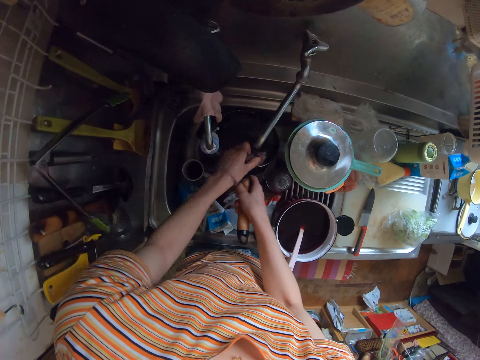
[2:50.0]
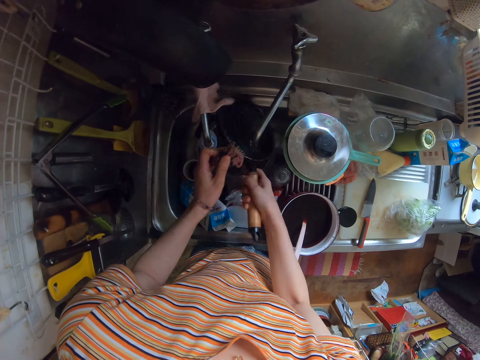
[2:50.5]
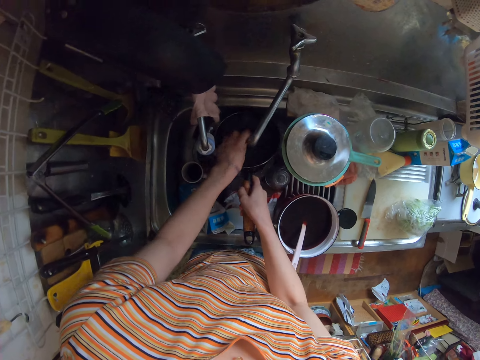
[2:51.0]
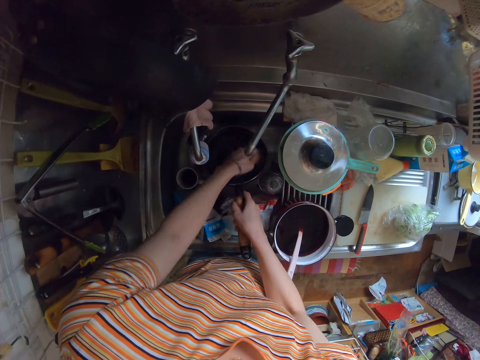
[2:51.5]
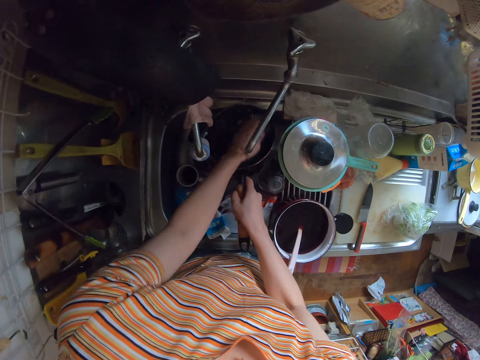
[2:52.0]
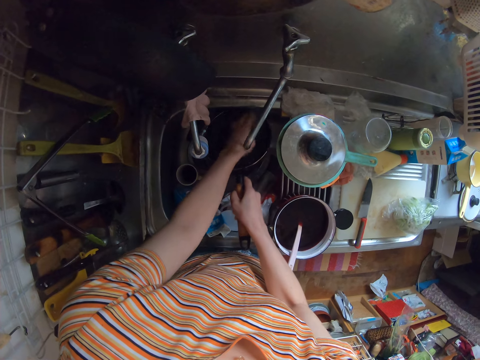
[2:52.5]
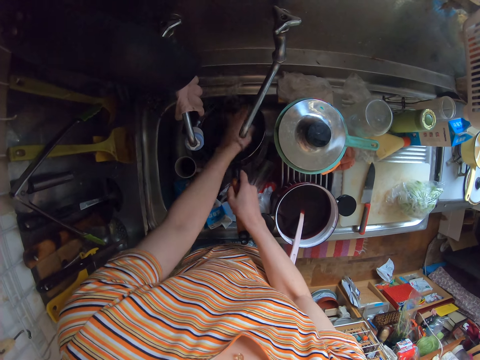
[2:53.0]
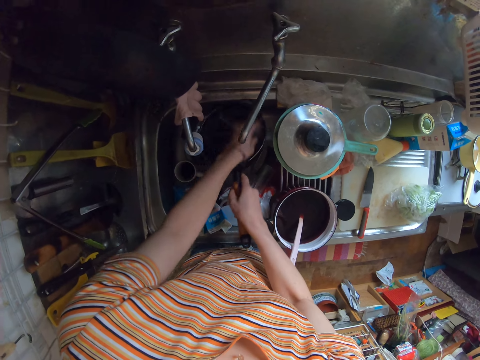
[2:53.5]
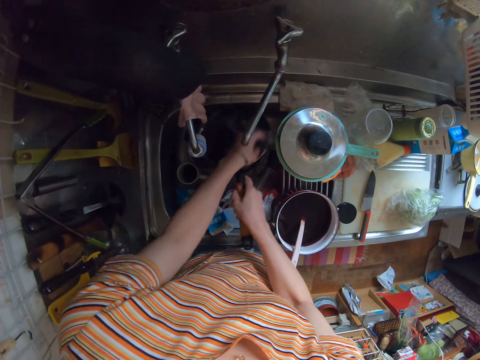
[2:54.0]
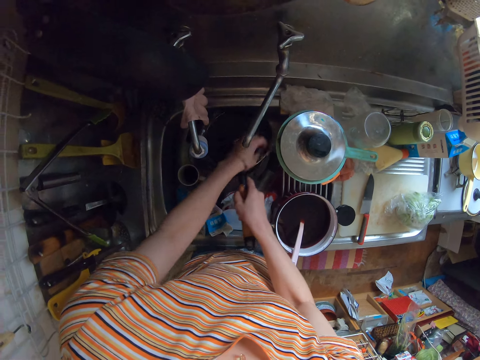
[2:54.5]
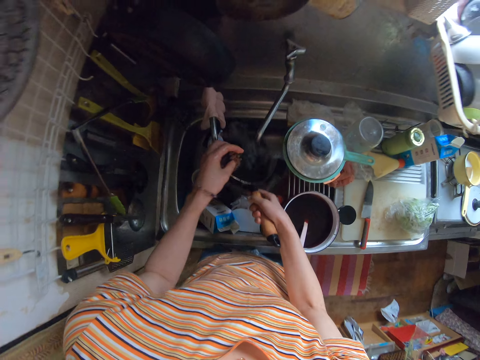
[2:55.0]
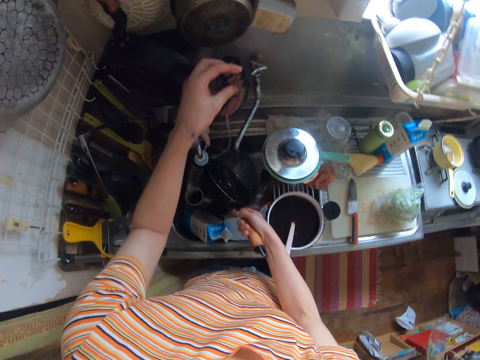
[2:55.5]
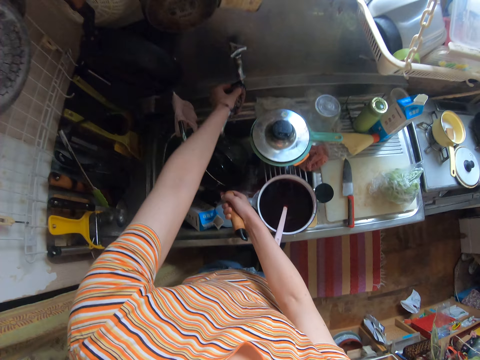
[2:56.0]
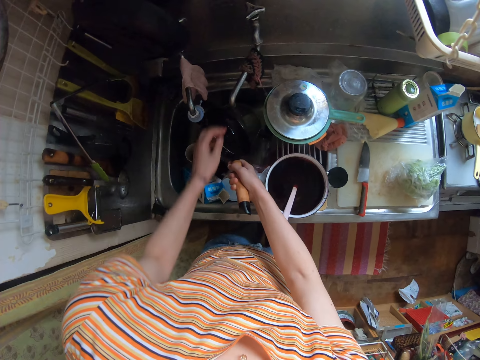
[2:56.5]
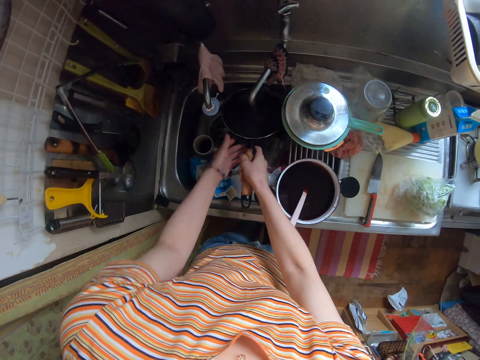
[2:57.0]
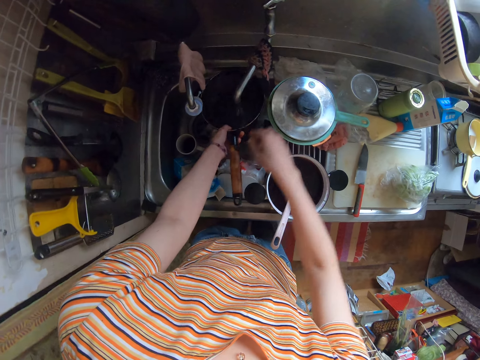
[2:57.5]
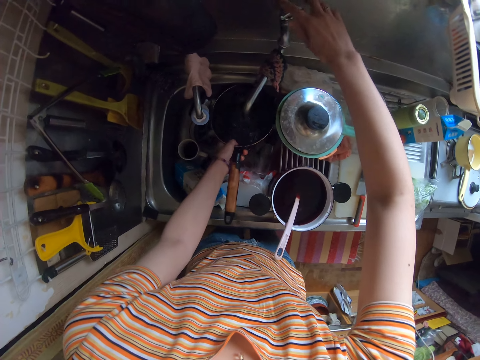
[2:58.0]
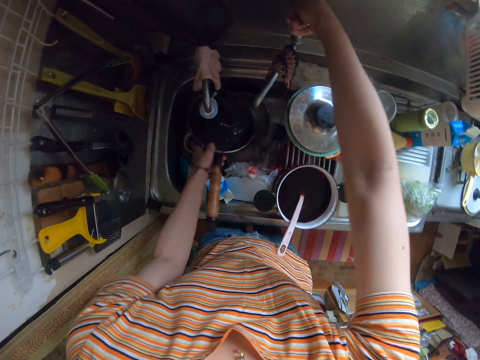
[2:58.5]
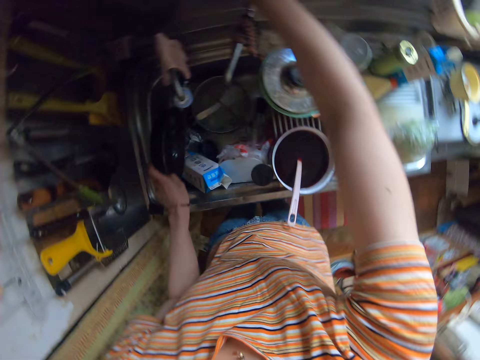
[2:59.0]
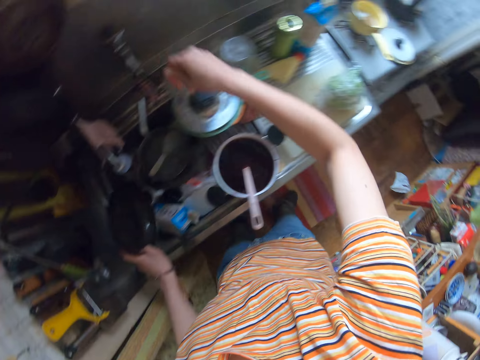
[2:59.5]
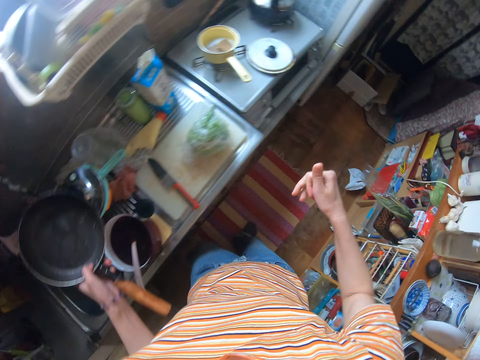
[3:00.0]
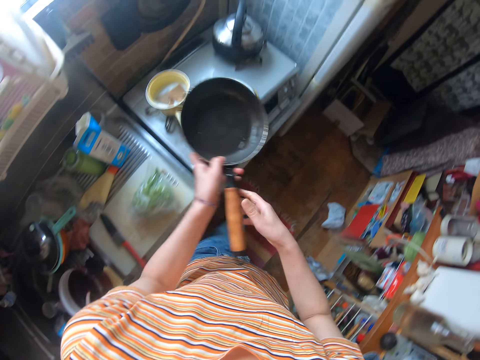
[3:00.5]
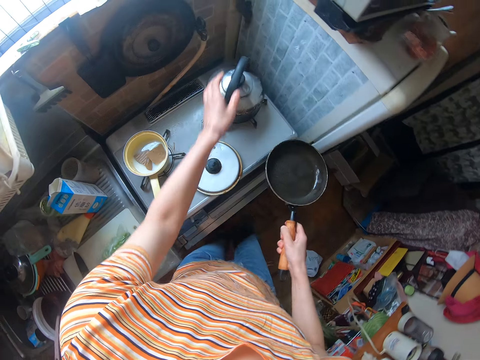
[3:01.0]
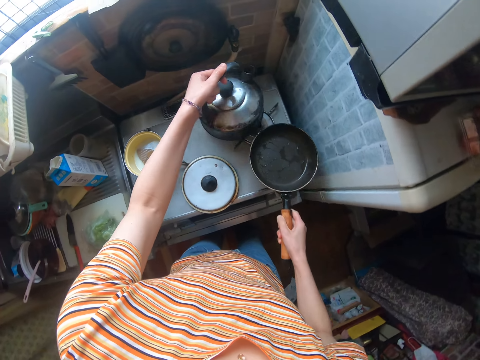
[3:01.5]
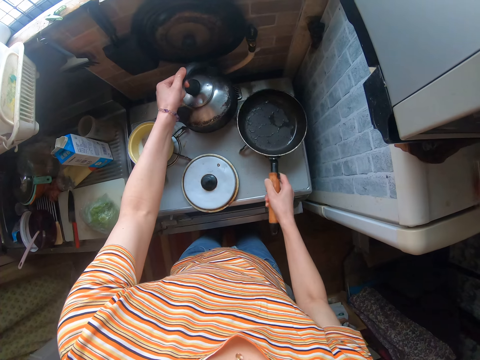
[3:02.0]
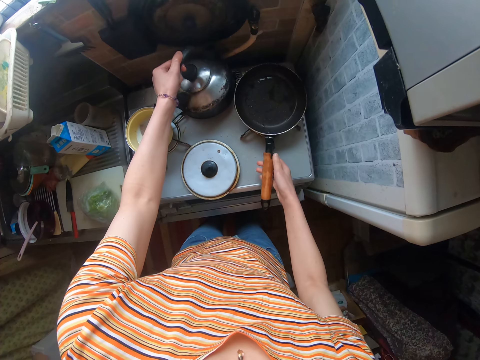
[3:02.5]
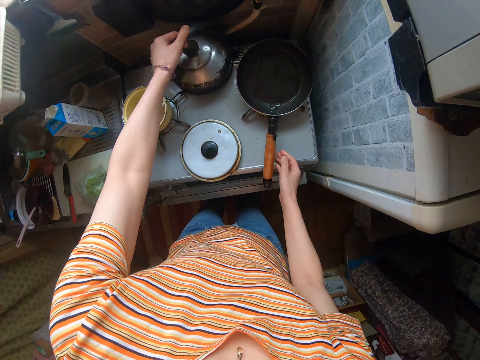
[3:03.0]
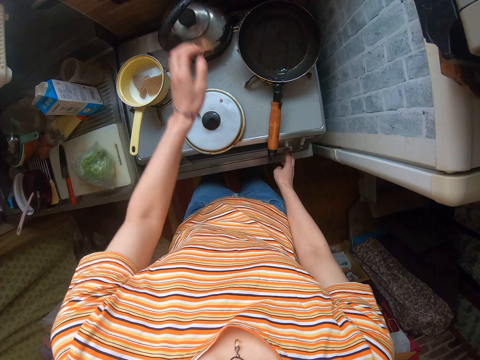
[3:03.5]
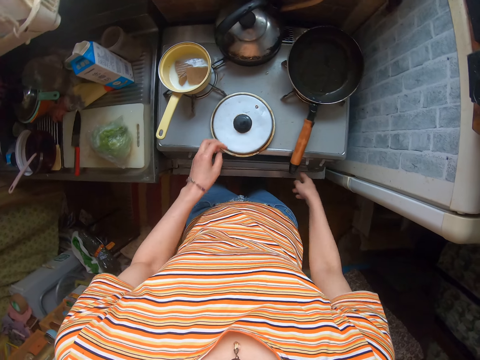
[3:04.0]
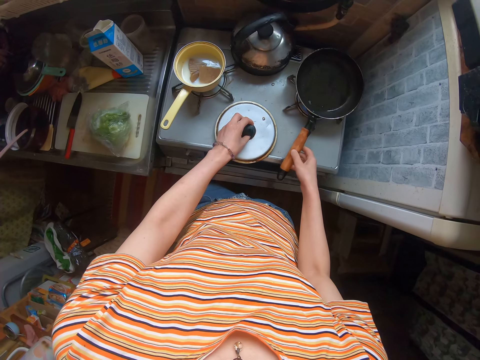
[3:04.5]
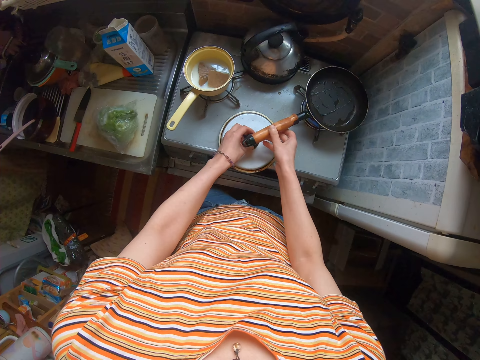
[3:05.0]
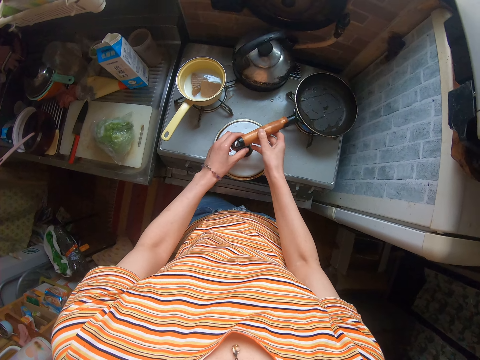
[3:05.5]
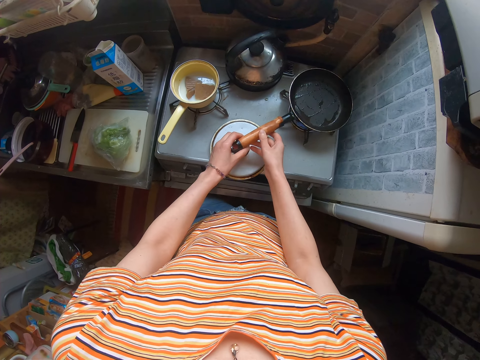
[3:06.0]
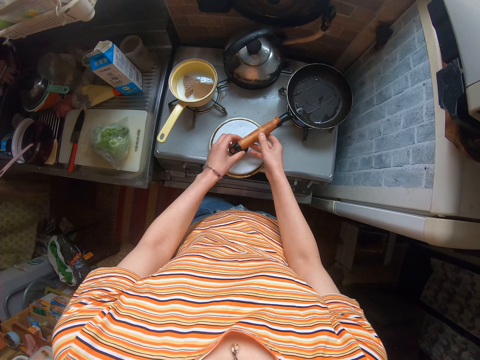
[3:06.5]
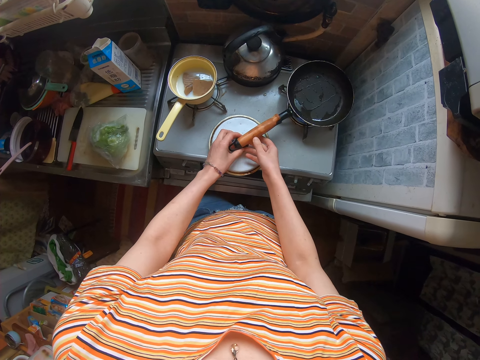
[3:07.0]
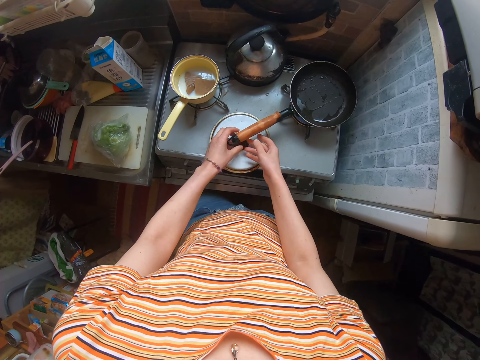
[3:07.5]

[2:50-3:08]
The camera wearer pours water from the pan and washes the pan. They pour water from the pan. They put the cloth on the tap. They turn off the tap. They wash the pan. They pour the water in the frying pan into the sink. They move a kettle from a burner to the cooker. They drop the frying pan on the burner. They press a button on the cooker. They touch the gas. They adjust the frying pan on the burner. They put the pan on the sufuria cover.

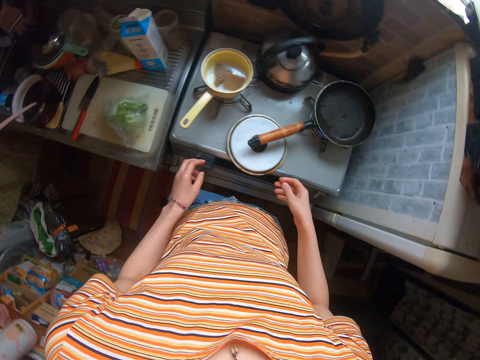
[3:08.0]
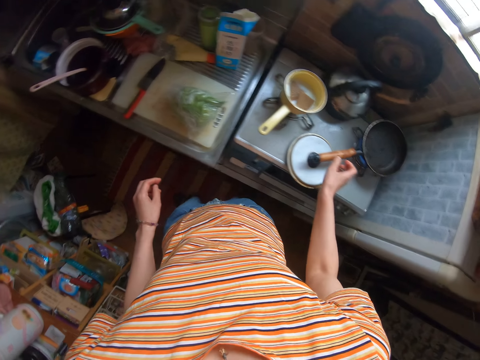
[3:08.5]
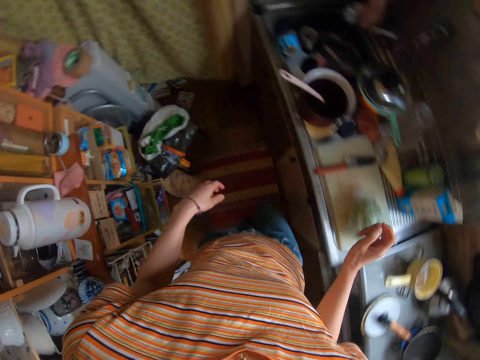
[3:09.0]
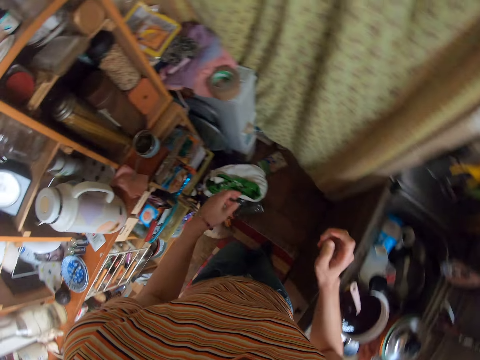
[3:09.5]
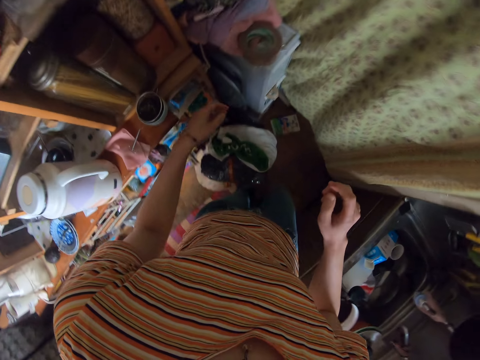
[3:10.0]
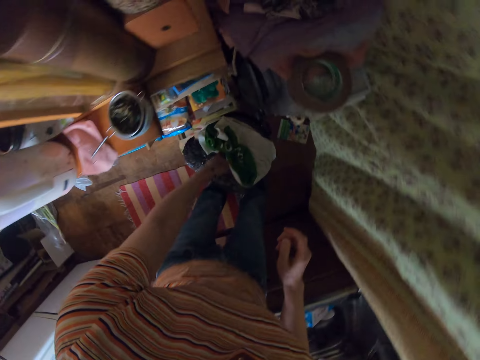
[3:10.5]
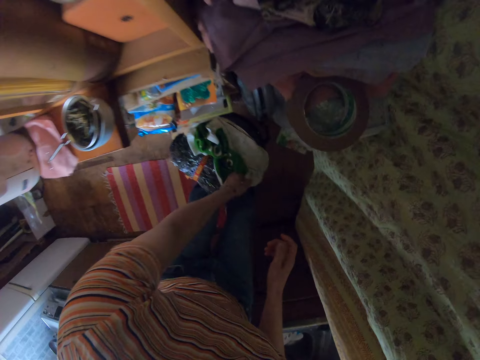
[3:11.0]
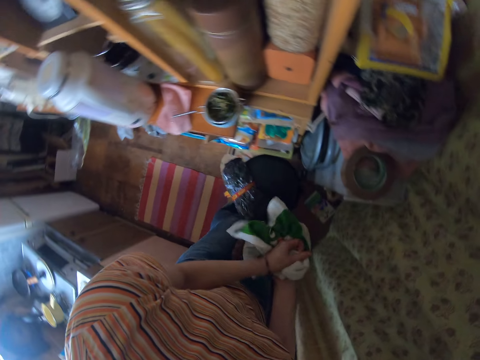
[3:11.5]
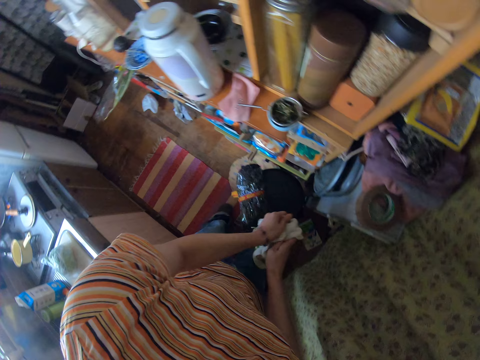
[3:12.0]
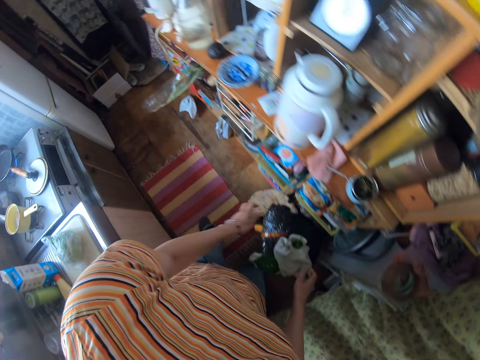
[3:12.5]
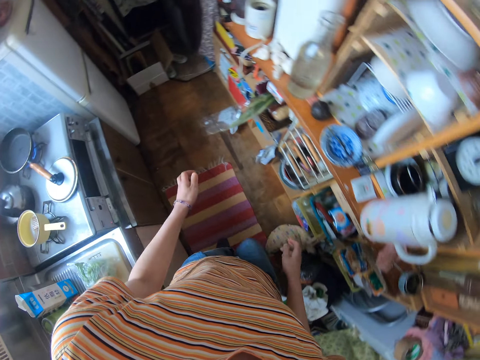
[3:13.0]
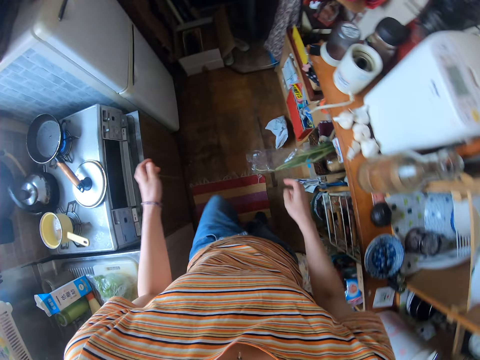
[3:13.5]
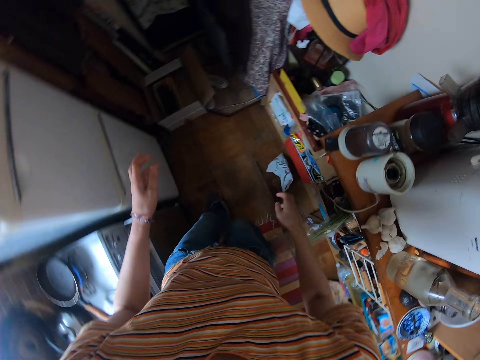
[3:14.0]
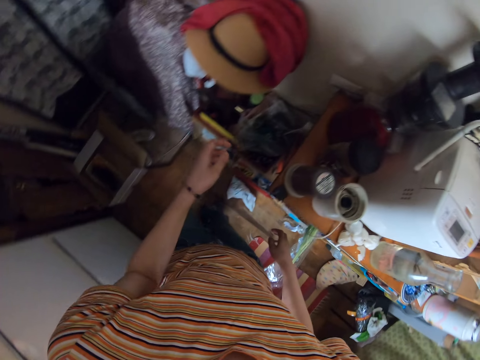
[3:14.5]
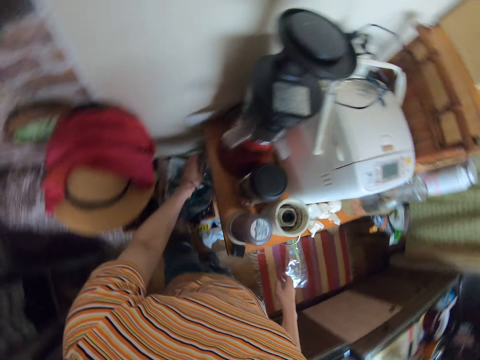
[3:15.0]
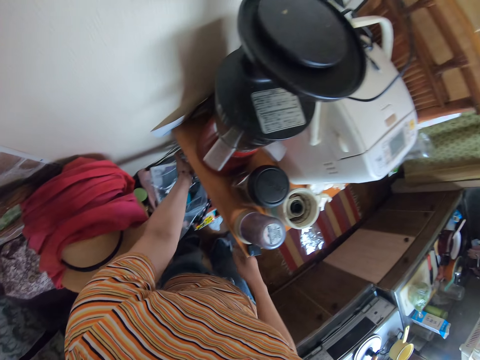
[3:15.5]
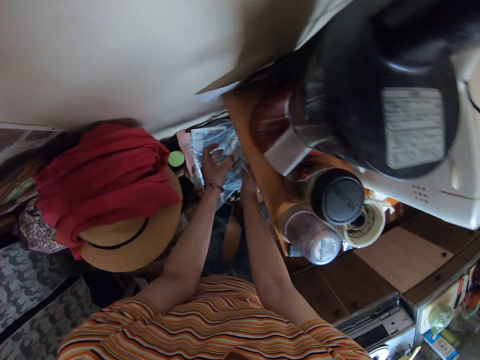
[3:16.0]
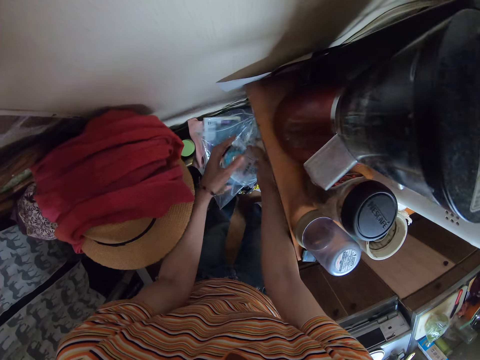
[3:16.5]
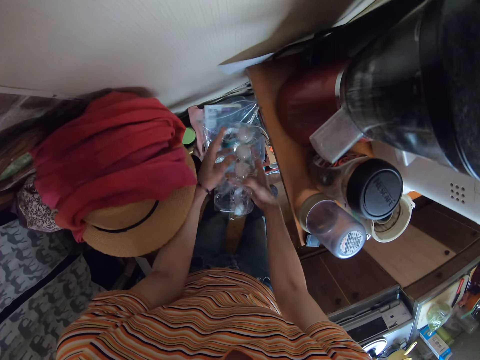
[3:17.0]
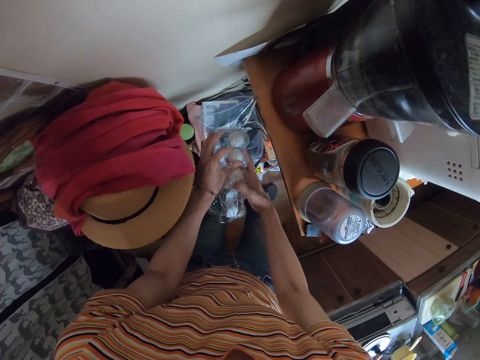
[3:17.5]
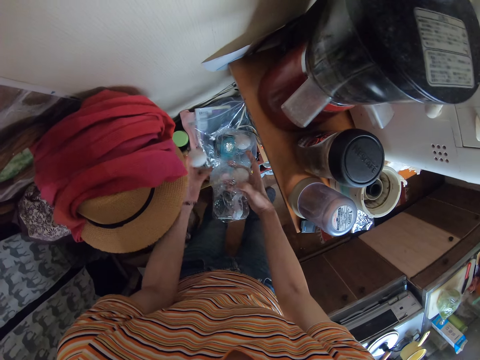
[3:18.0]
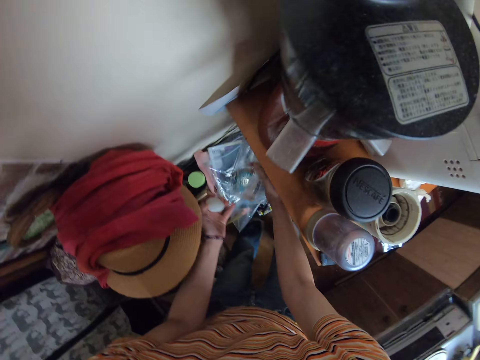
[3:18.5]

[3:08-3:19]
The camera wearer walks. She takes a towel. She cleans her hands with the towel. She drops the towel. She walks. She takes a crate of eggs. She takes out one egg from the crate.
